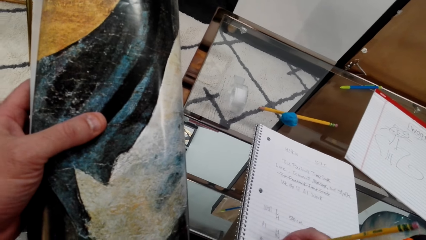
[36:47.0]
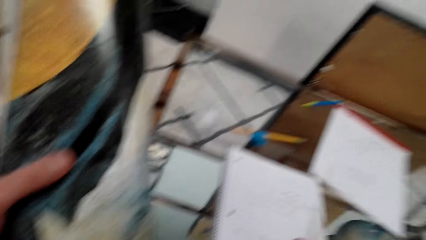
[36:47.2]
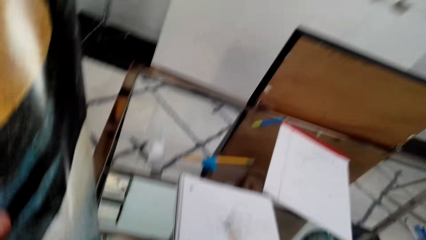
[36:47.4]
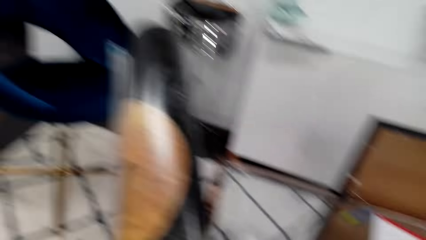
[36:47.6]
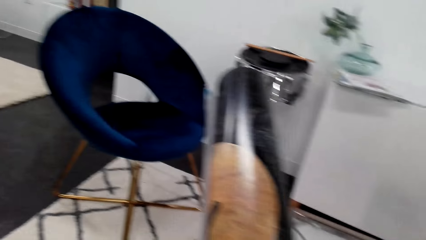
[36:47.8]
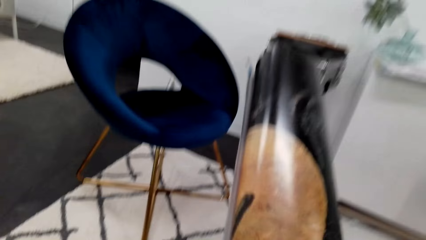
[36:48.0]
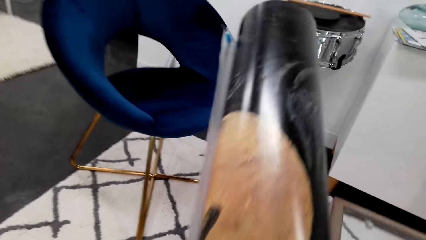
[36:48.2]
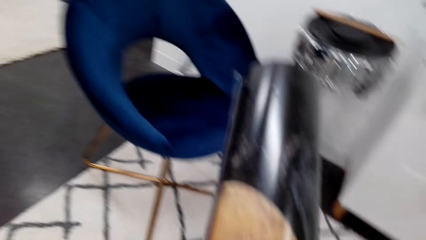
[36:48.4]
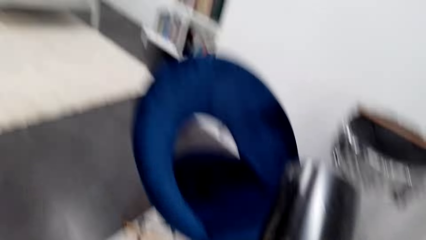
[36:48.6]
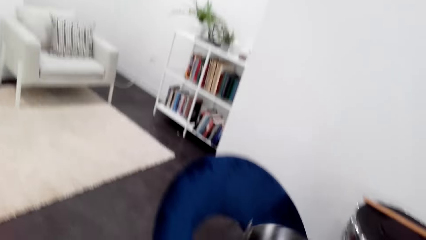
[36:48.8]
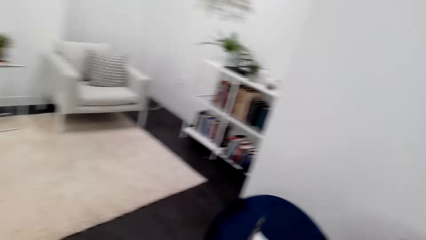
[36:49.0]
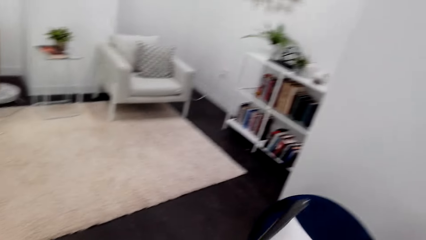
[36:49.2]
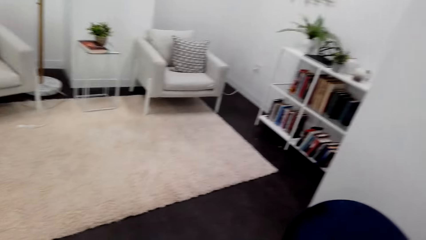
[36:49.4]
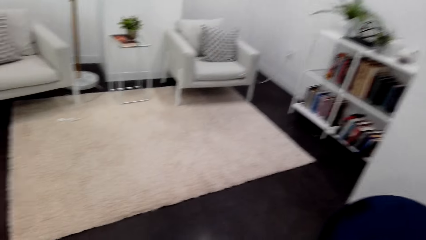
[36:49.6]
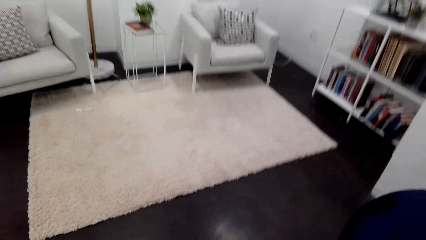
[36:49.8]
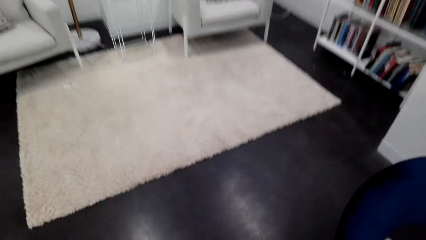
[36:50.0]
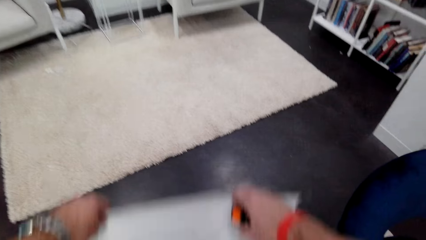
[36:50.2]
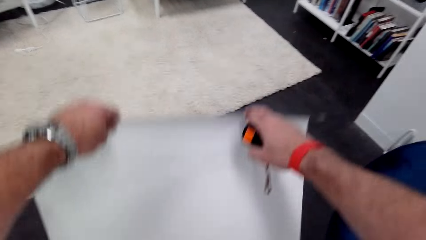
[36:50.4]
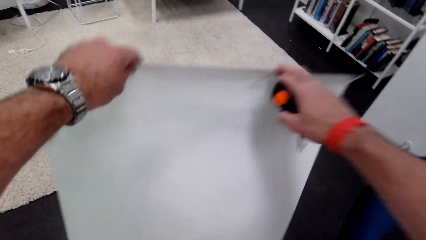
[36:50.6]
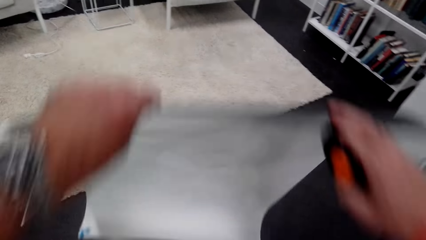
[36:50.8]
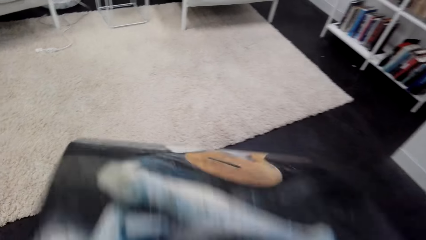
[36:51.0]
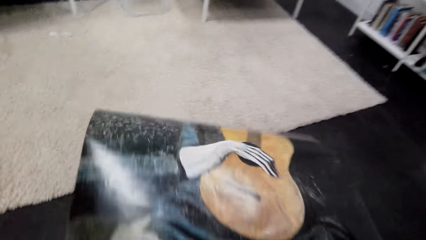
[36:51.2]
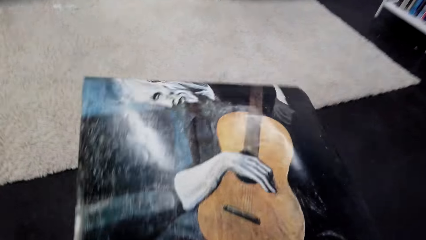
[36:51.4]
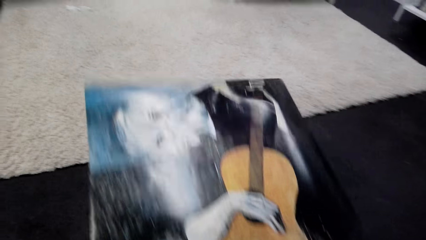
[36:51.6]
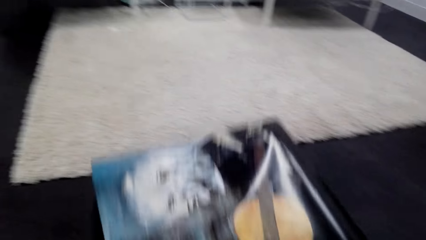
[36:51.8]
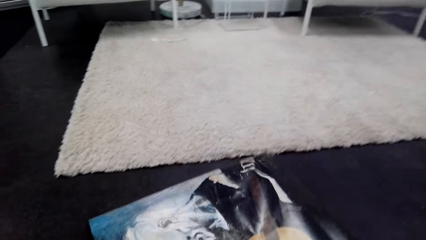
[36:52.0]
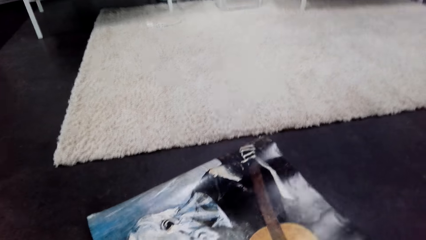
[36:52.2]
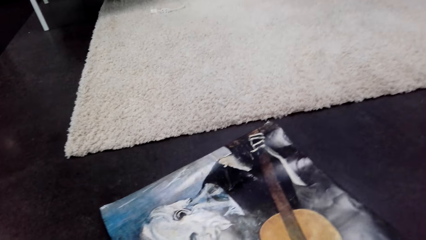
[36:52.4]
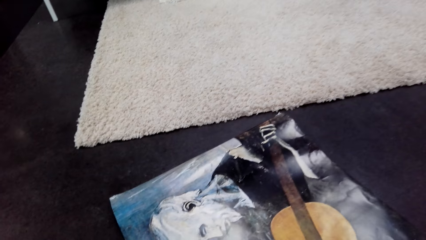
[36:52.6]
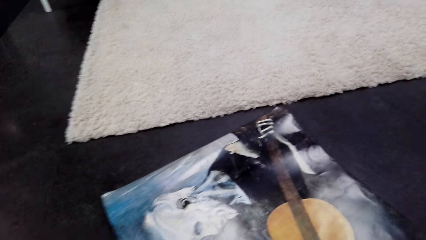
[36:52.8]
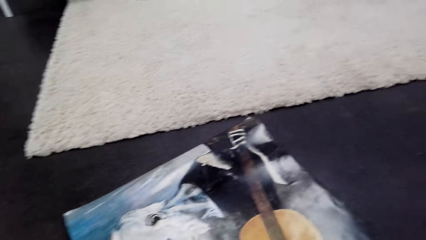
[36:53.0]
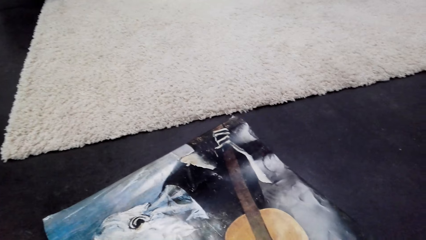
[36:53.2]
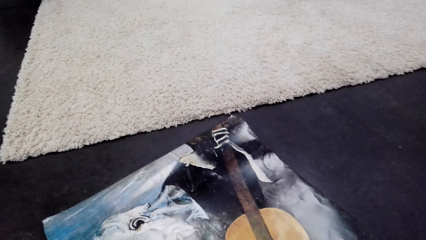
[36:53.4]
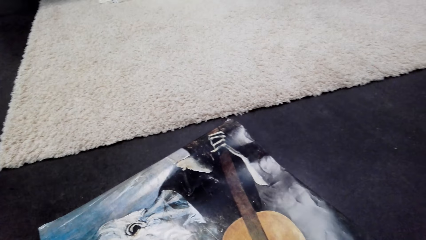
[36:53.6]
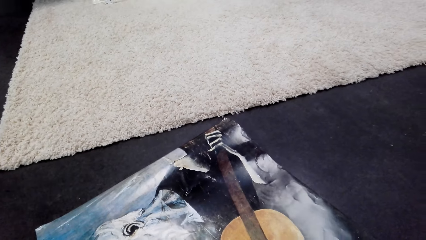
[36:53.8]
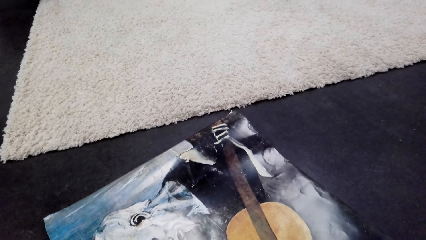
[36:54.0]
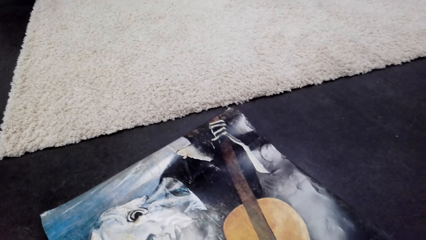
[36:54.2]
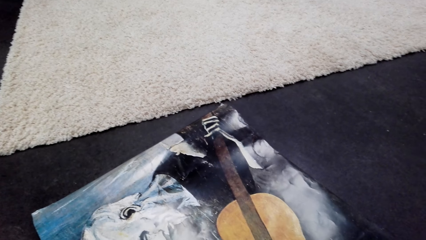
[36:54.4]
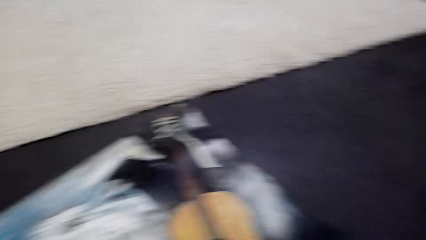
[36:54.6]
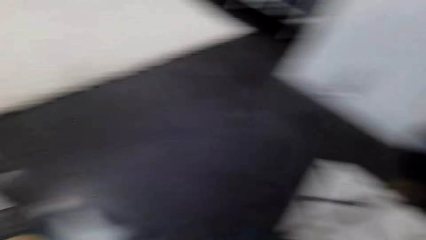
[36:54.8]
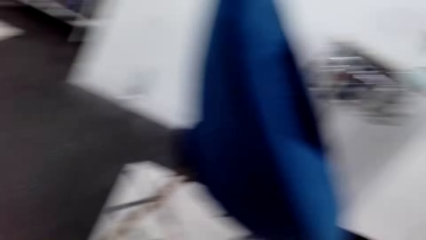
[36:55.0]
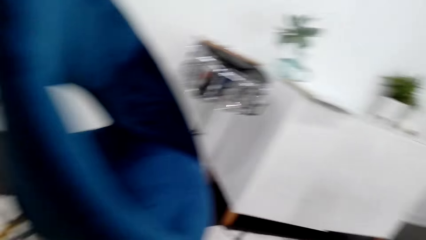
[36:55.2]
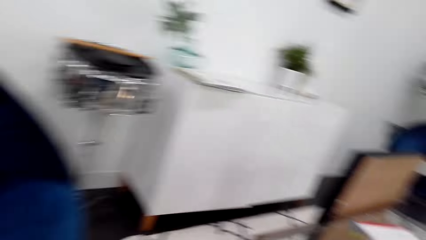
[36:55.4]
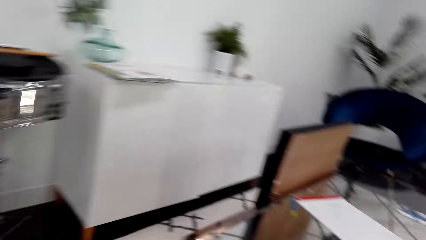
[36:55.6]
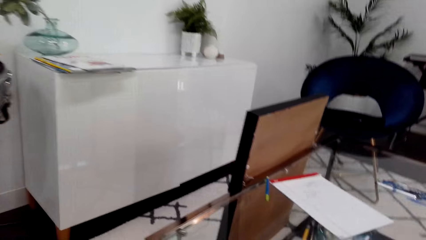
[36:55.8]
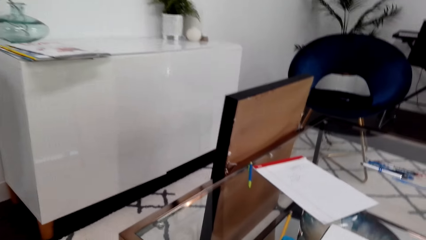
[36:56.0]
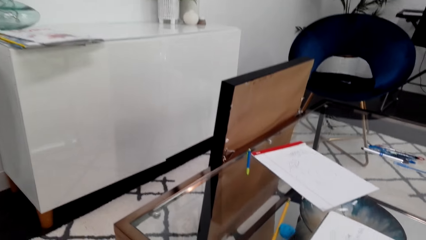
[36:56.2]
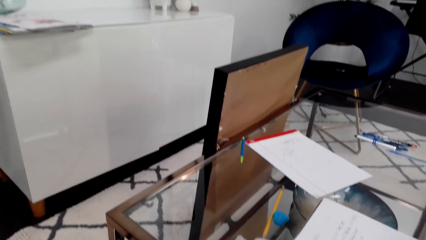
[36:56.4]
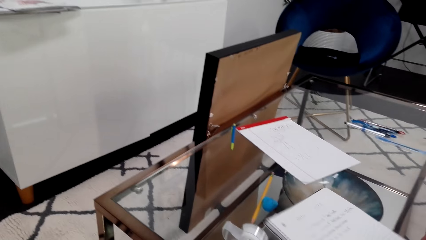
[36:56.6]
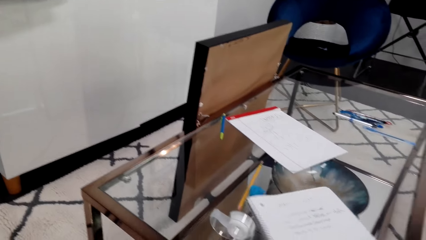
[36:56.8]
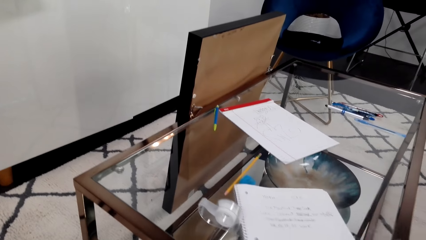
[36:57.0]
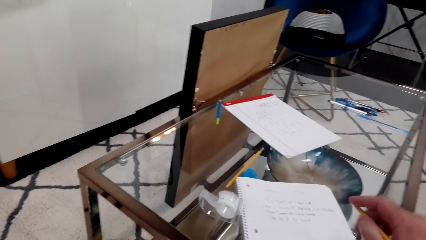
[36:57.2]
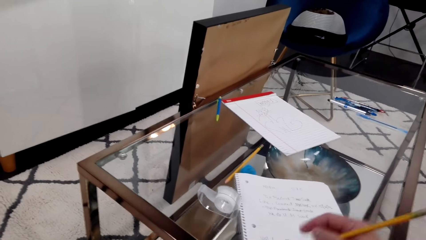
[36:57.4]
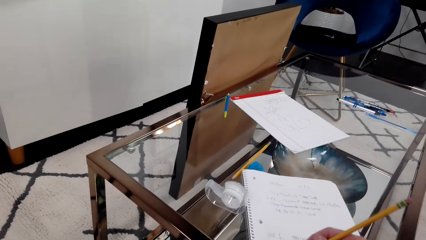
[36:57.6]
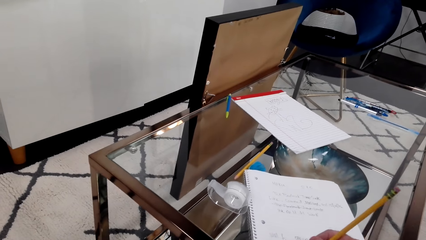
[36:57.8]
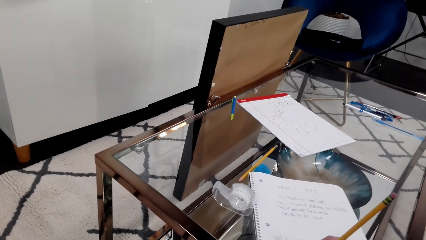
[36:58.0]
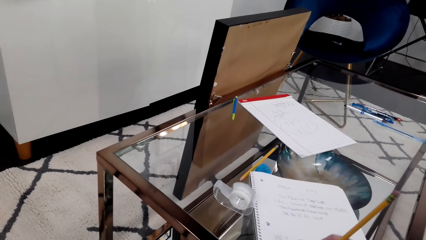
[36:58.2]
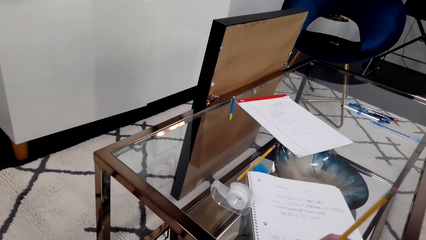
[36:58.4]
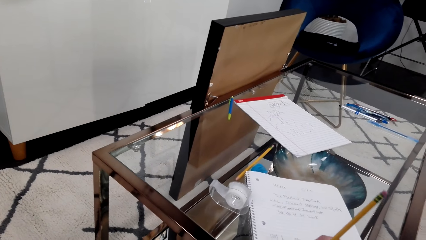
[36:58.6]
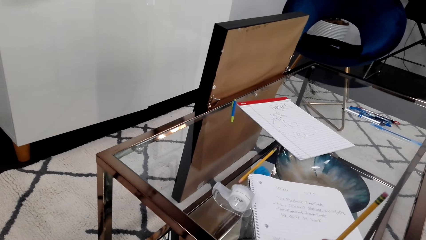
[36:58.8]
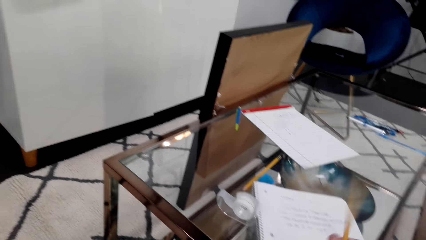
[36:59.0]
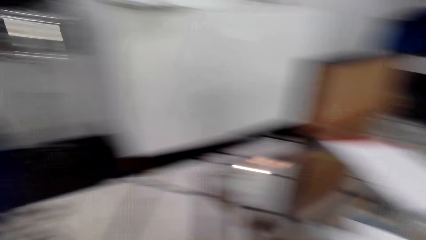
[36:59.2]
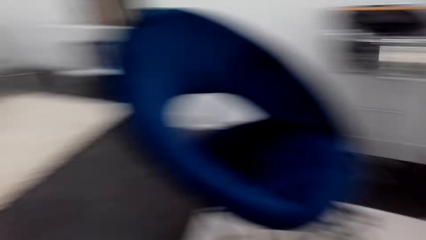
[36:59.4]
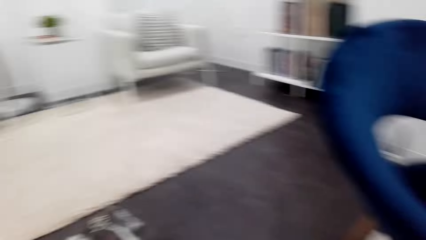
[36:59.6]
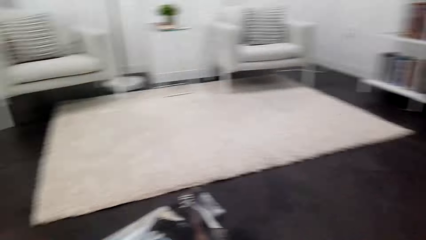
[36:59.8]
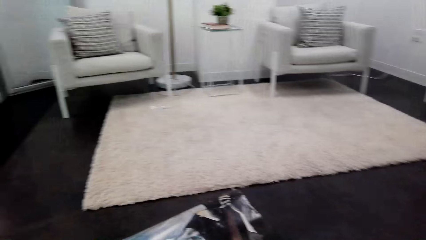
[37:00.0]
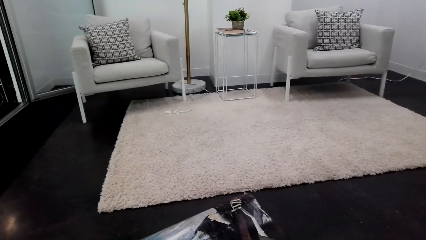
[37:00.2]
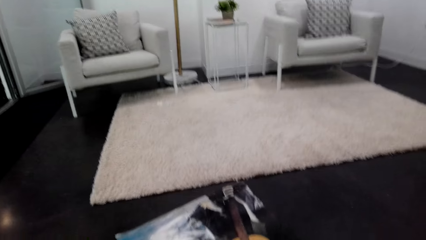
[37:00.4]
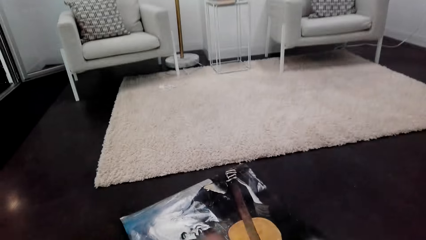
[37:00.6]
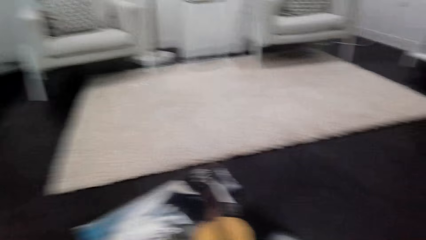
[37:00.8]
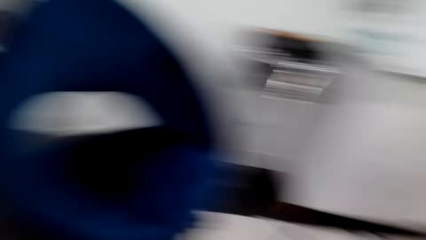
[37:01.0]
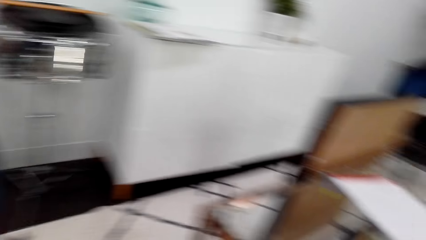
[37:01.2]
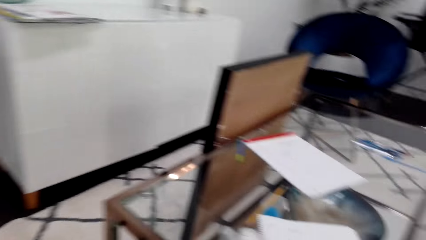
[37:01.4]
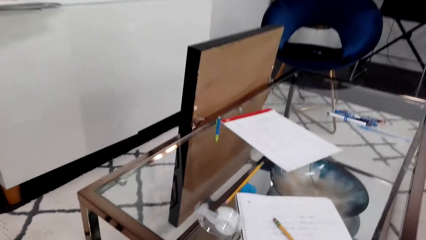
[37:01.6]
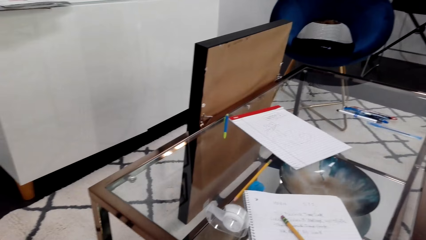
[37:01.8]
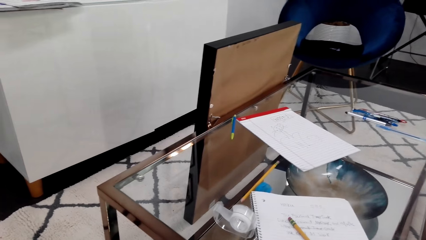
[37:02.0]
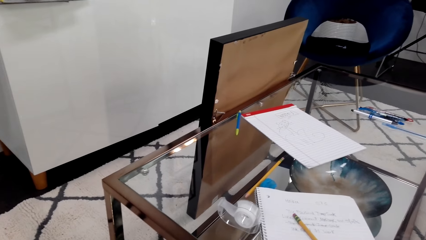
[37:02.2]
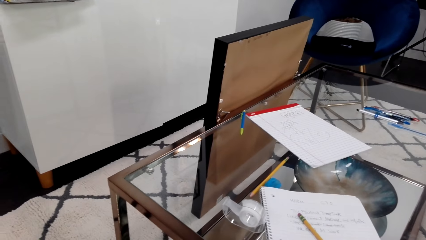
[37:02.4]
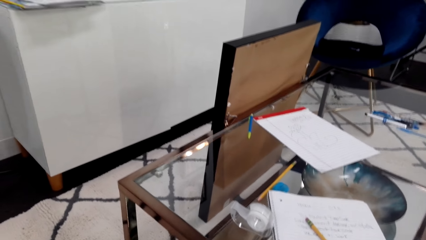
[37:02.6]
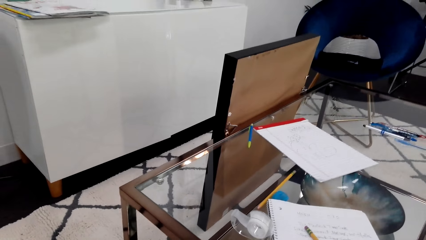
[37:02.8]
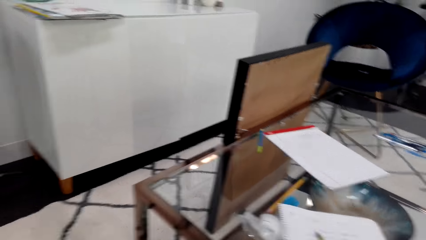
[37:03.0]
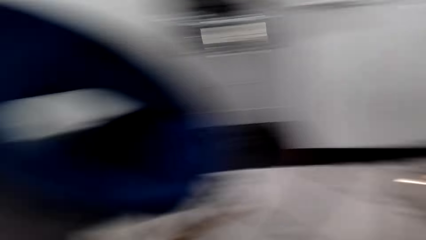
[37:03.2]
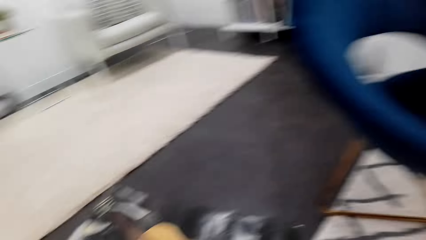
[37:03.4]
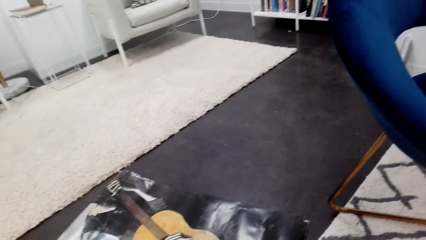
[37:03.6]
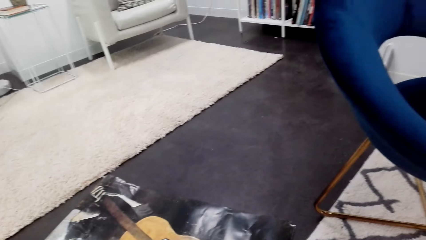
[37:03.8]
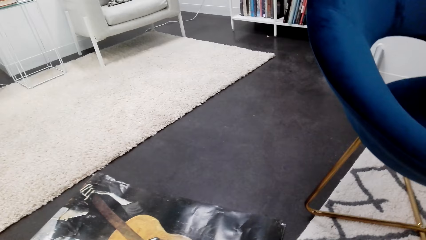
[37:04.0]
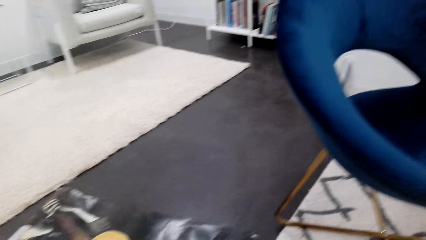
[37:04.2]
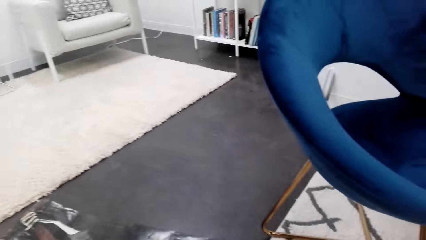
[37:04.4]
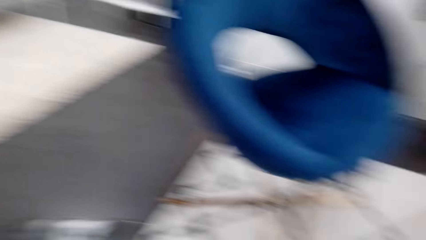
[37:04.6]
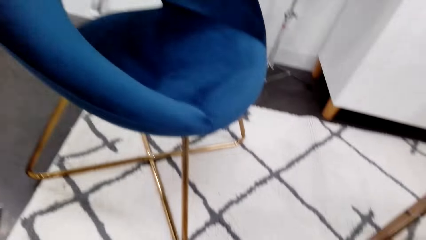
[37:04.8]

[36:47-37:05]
The camera wearer looks around. They put a wallpaper down. They spread the portrait paint on the floor. They pick up a measuring tape. They look around. They write on a notebook paper. They look around. They measure the wallpaper with the measuring tape.
